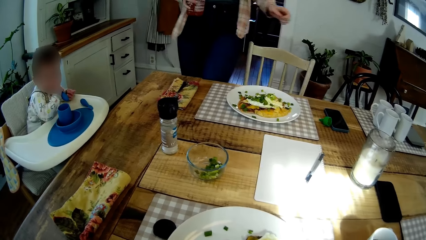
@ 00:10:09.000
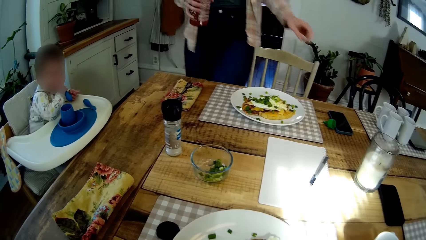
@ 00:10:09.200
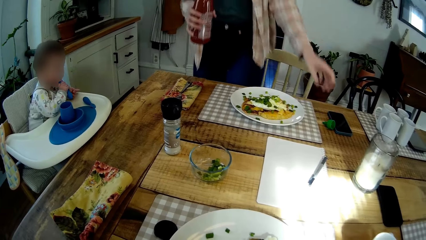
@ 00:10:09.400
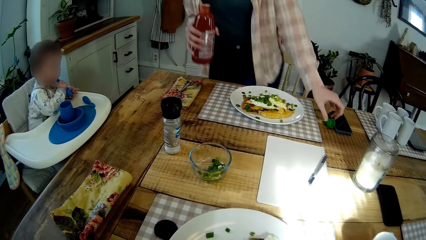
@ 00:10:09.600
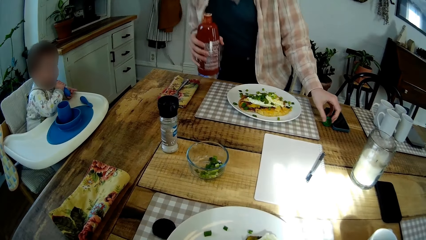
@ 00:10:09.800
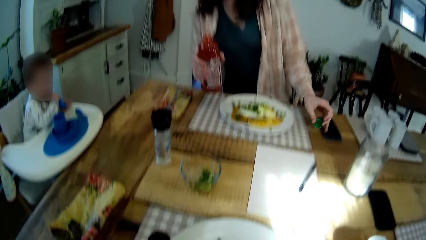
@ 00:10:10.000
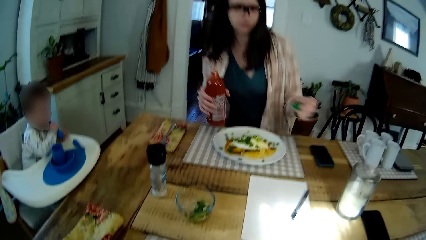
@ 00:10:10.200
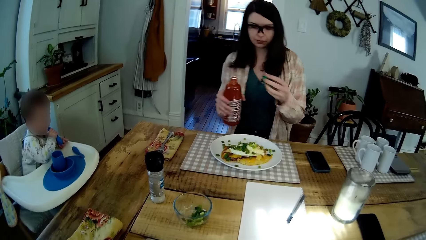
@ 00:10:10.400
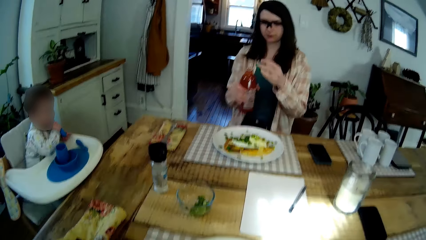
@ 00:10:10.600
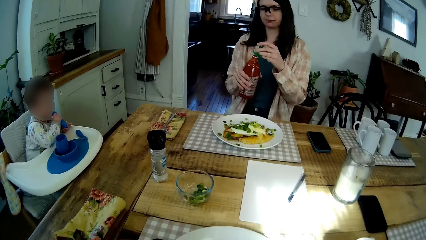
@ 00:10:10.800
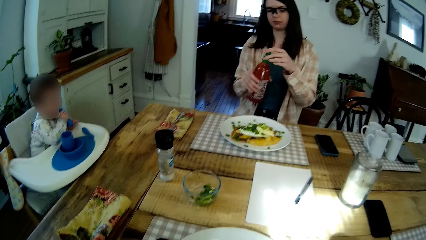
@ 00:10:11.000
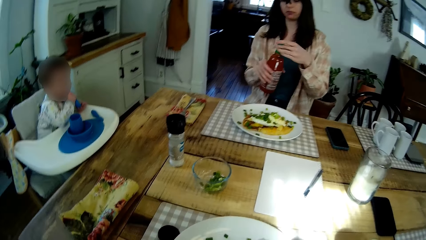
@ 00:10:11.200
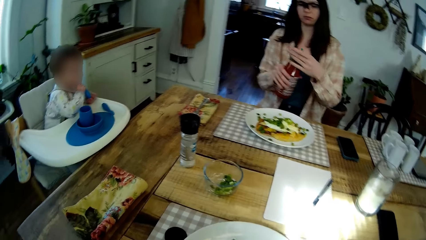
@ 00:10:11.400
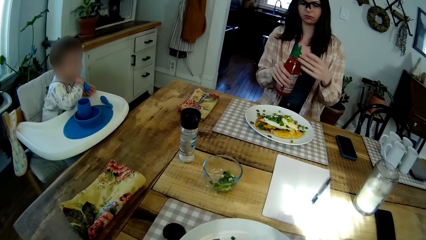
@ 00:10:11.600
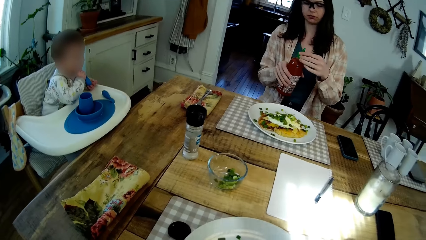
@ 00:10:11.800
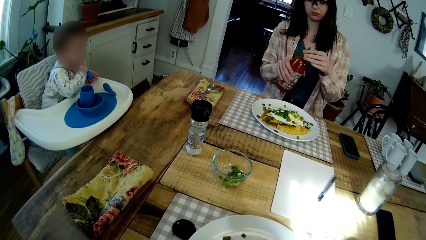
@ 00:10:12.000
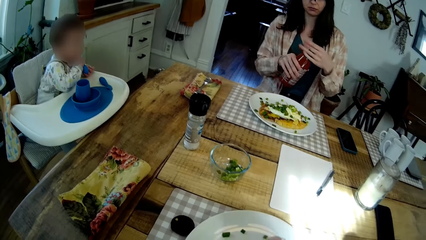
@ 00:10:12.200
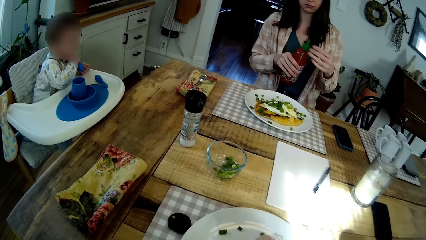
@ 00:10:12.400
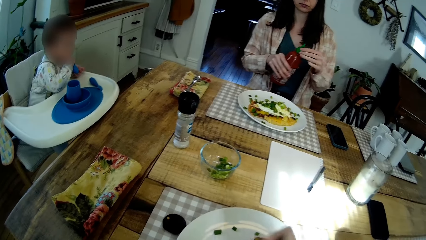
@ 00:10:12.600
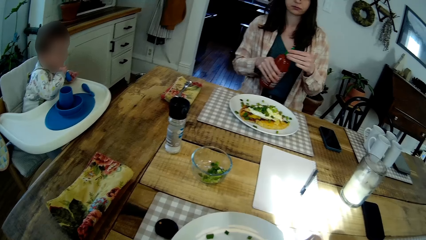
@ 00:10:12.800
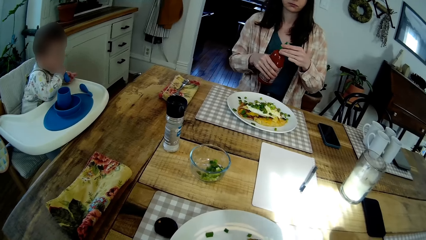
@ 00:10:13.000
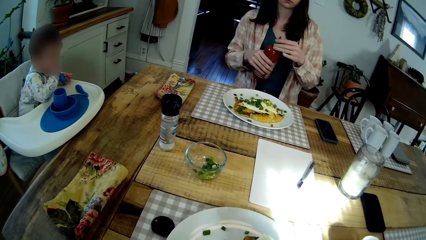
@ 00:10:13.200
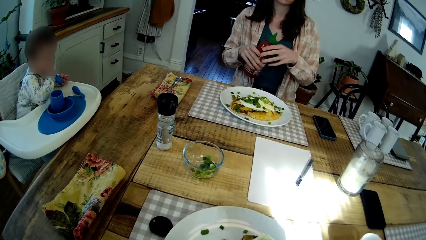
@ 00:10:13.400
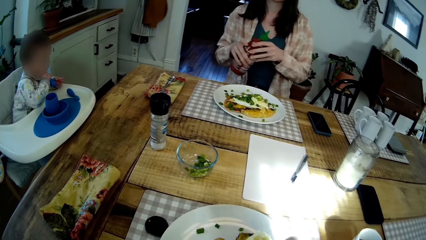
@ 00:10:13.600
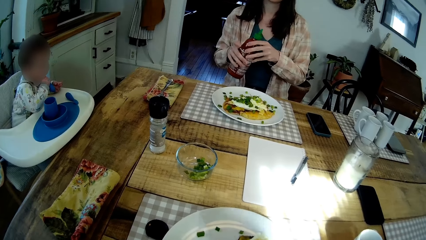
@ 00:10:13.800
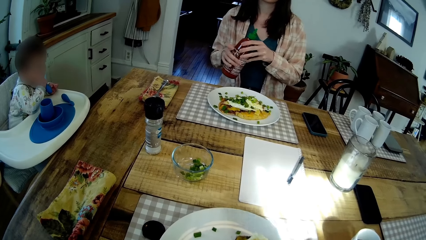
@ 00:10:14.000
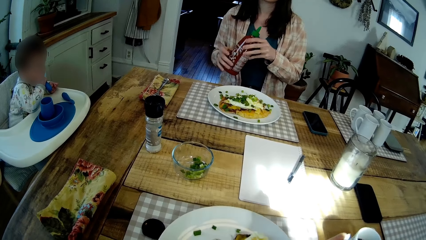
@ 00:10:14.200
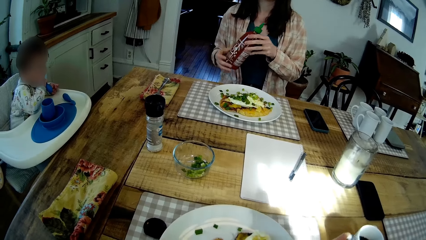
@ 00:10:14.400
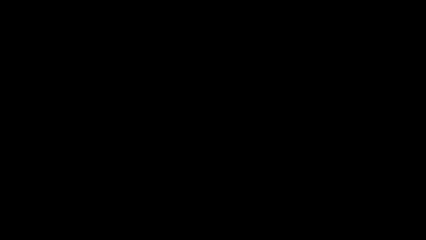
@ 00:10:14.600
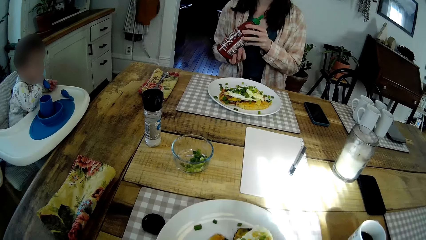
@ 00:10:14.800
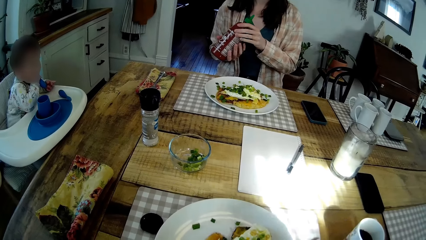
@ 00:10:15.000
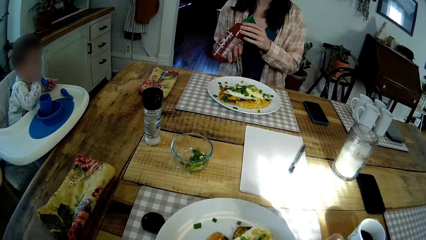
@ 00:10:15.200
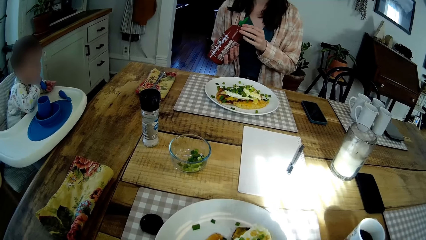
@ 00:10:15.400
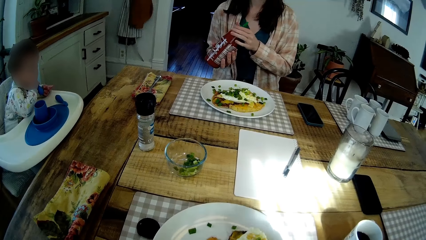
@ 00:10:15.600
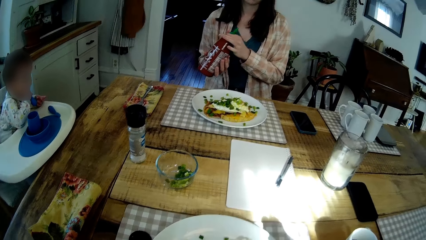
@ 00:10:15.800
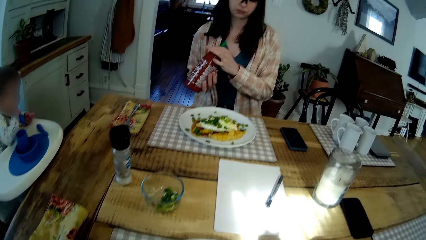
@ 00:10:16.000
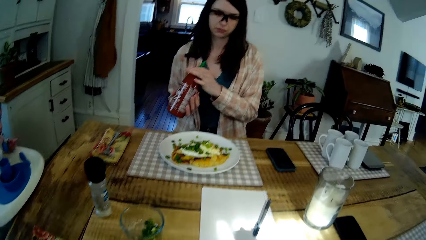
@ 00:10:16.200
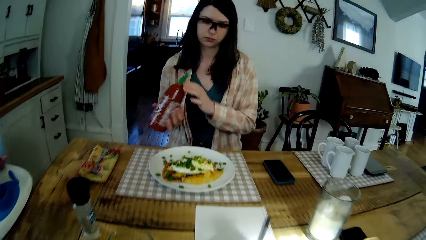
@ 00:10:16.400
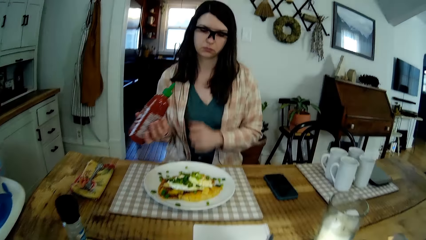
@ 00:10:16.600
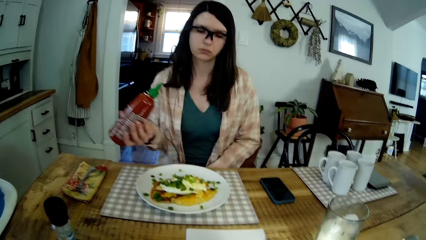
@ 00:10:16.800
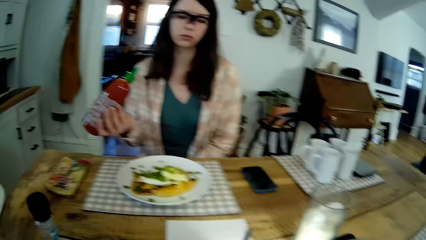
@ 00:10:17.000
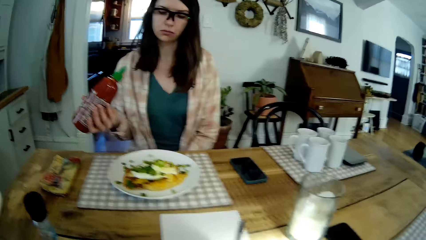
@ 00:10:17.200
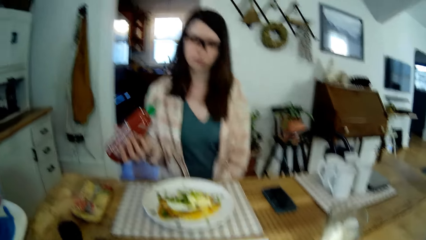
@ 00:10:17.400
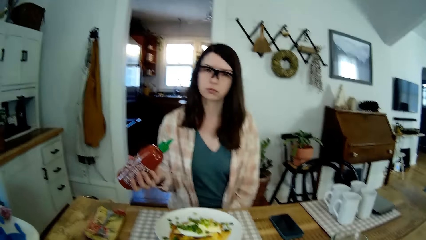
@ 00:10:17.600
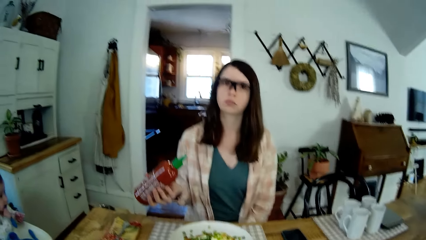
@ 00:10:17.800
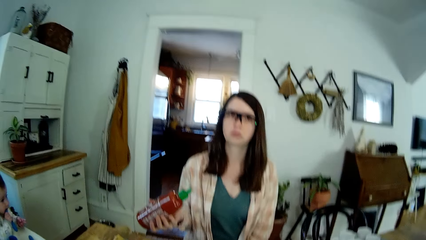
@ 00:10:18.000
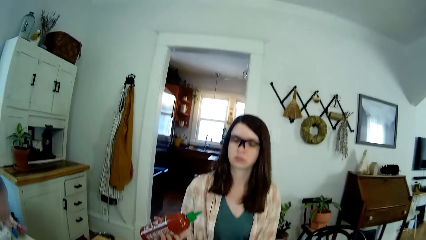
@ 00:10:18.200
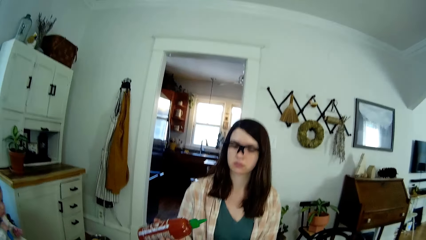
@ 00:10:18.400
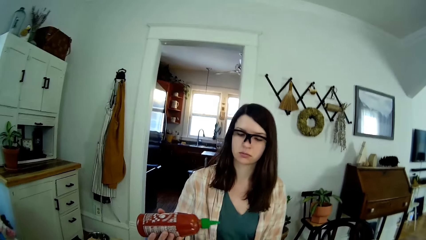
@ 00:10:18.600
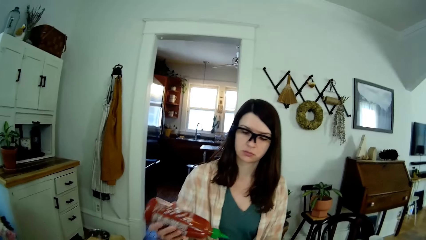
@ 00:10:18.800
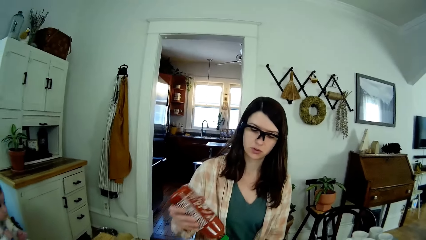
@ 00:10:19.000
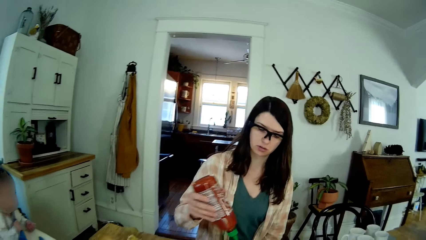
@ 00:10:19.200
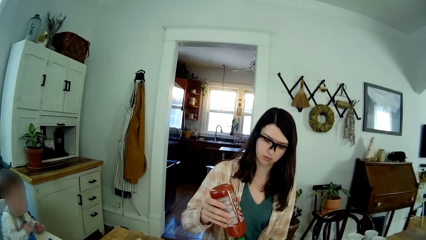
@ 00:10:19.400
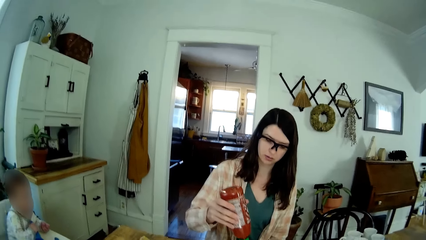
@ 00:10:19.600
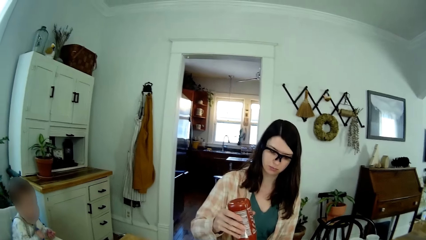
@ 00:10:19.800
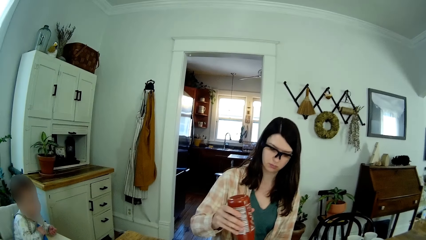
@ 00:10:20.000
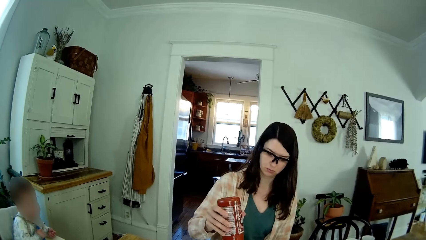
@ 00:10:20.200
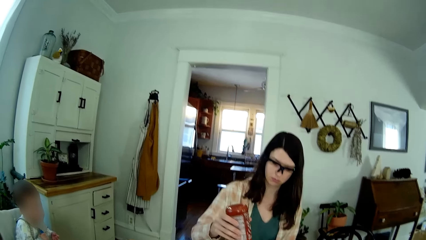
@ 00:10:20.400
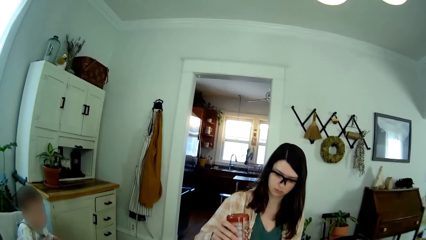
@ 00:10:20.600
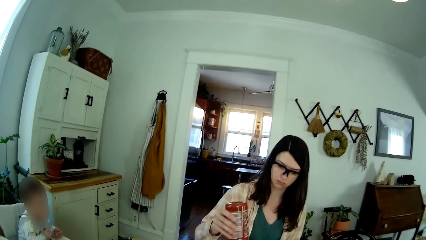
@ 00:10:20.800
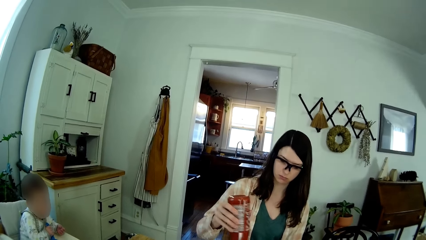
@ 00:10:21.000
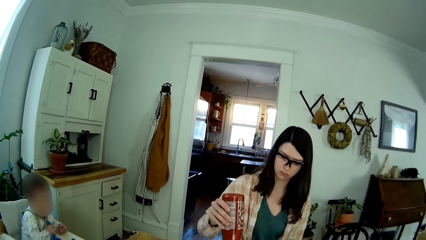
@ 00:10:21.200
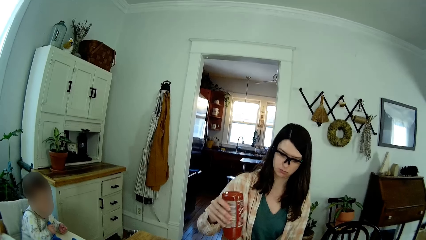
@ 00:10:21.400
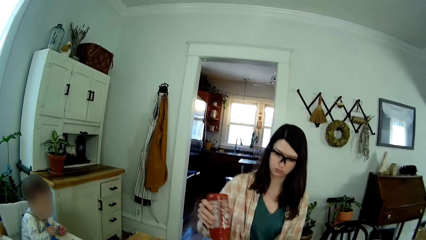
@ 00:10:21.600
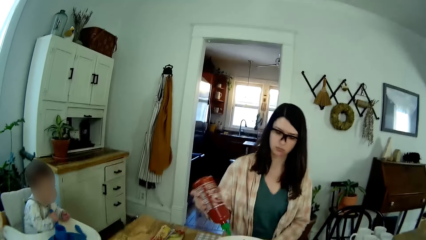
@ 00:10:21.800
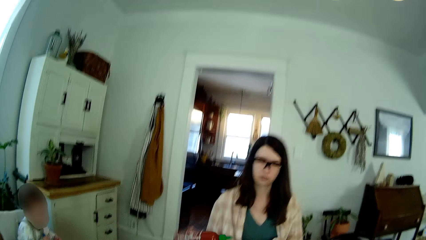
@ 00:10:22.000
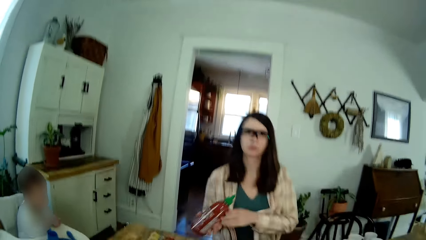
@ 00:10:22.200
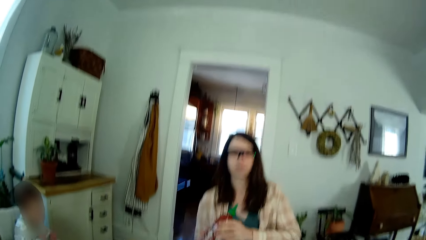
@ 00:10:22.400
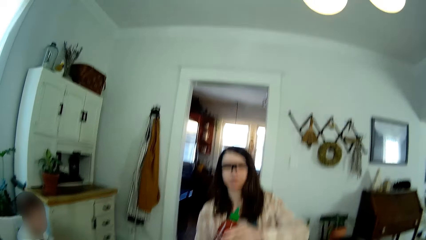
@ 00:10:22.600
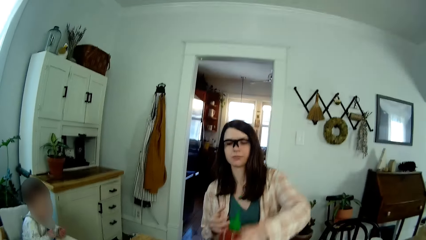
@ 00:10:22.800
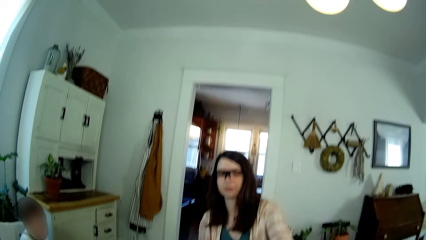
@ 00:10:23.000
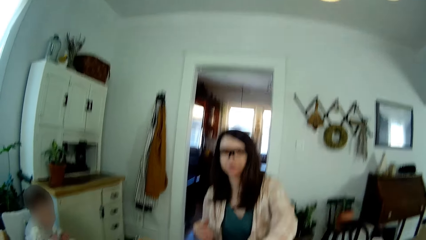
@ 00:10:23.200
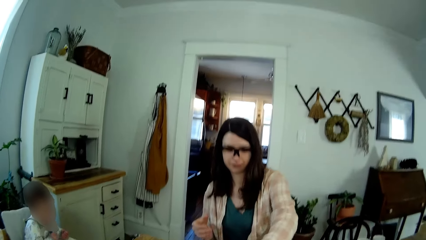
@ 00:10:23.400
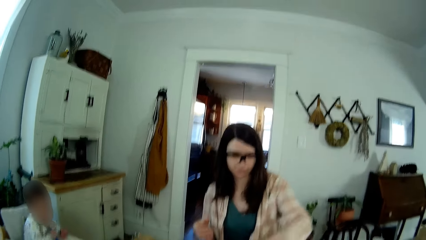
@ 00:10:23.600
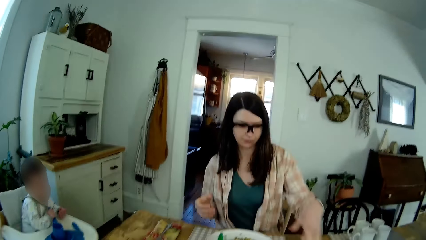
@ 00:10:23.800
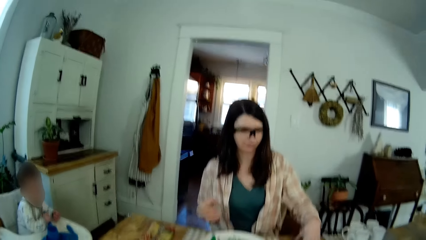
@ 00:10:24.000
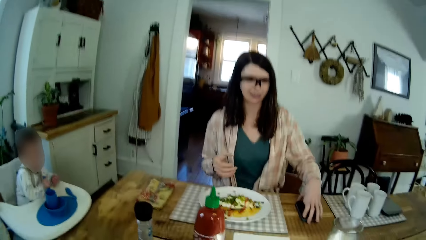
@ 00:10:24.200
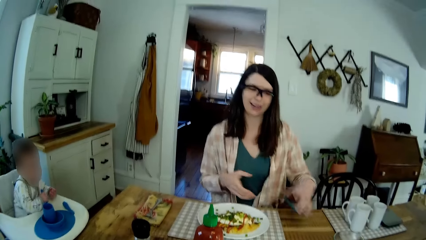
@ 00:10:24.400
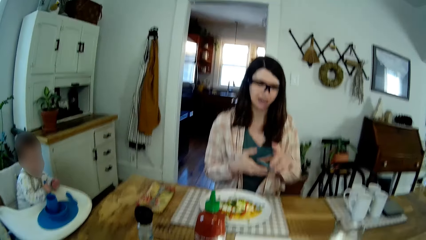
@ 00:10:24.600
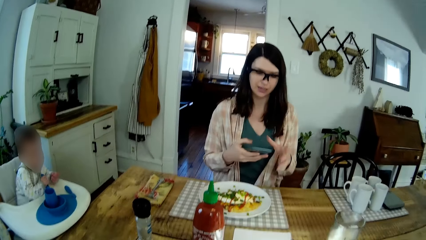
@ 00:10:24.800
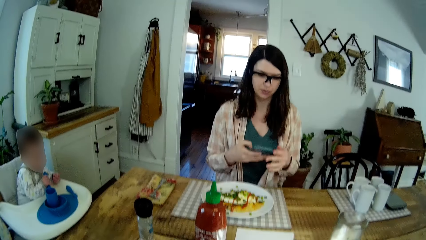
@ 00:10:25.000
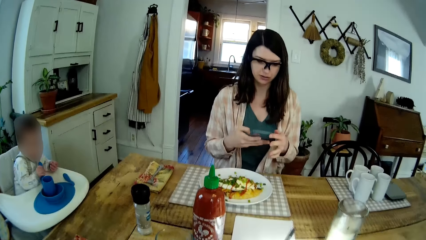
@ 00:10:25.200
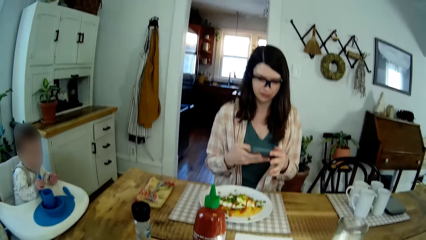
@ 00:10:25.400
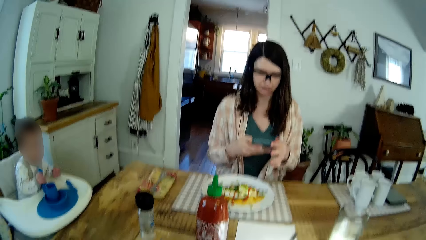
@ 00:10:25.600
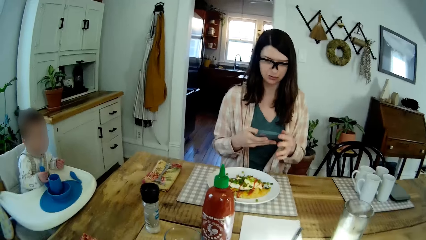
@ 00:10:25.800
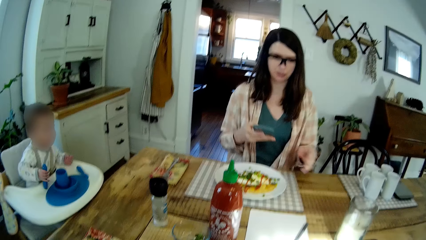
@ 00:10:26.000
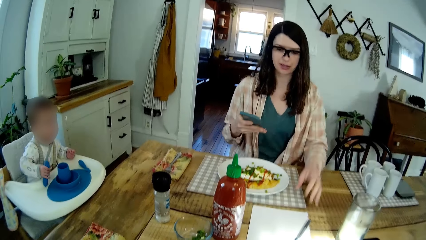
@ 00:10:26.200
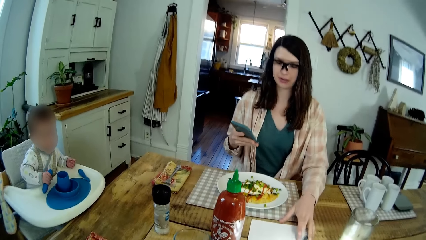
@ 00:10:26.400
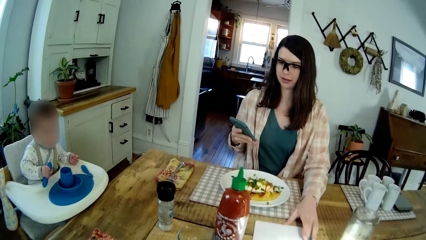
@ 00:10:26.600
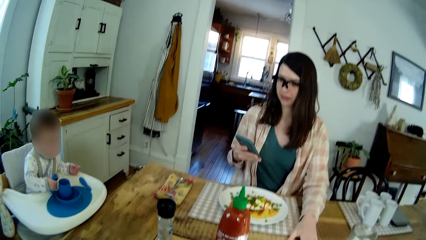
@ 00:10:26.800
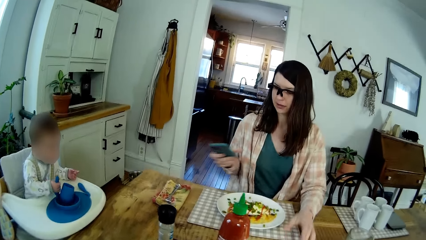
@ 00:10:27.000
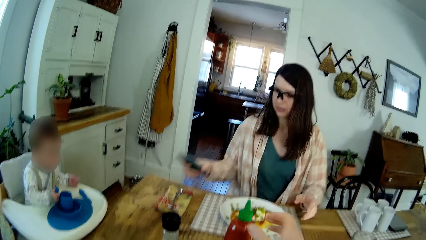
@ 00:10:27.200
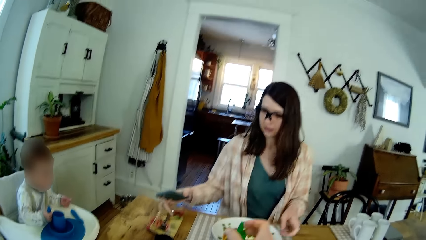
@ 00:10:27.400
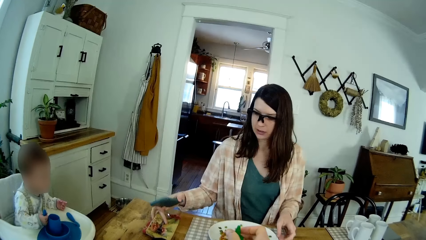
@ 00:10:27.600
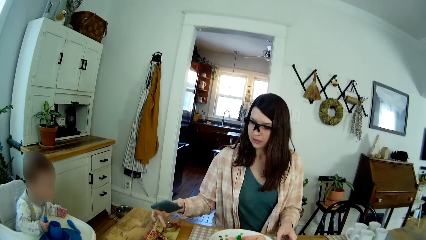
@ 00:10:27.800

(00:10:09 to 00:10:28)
The woman picks up a cover from the dining table with her left hand and sits on a chair. The camera wearer converses with the woman. The woman covers the bottle with the cover with her left hand. The woman adds some hot sauce to a meal on the plate and passes the bottle of hot sauce to her left hand. The woman picks up a phone from the dining table with her left hand, puts the phone in her right hand and operates the phone with her right hand. The woman pushes a table mat over the dining table with her left hand and touches a fork on the table with her right hand.
